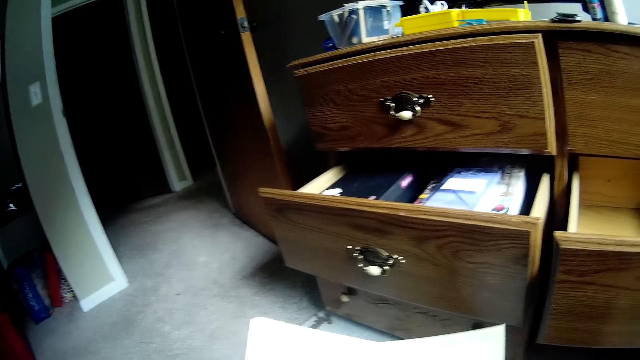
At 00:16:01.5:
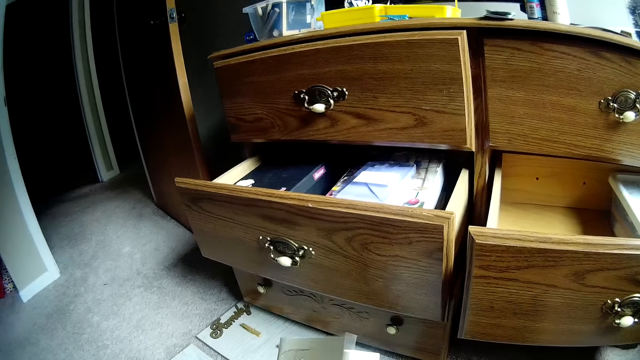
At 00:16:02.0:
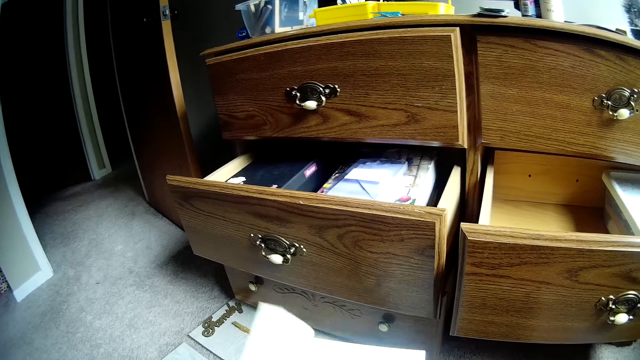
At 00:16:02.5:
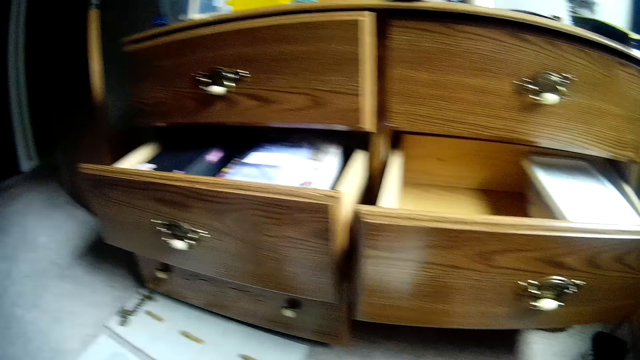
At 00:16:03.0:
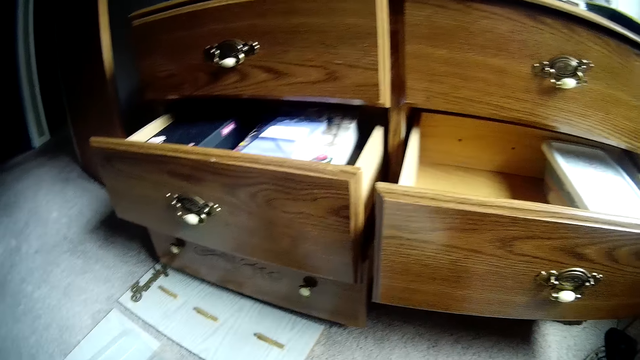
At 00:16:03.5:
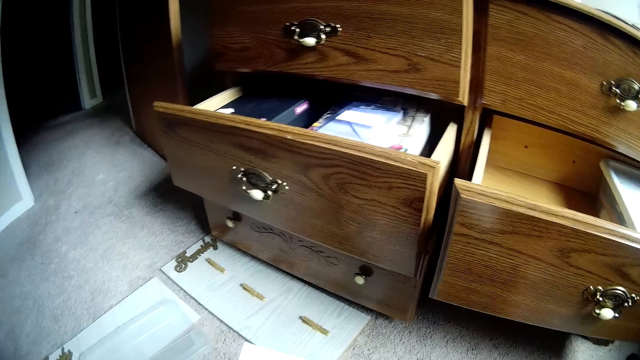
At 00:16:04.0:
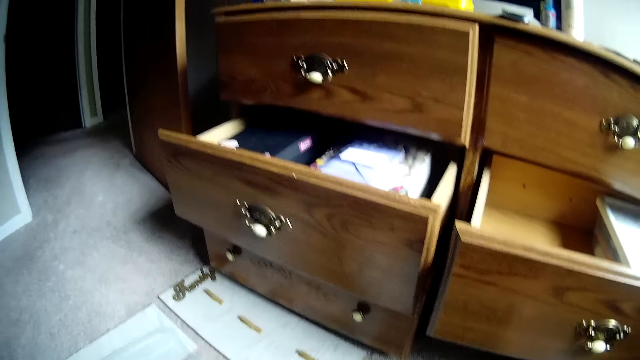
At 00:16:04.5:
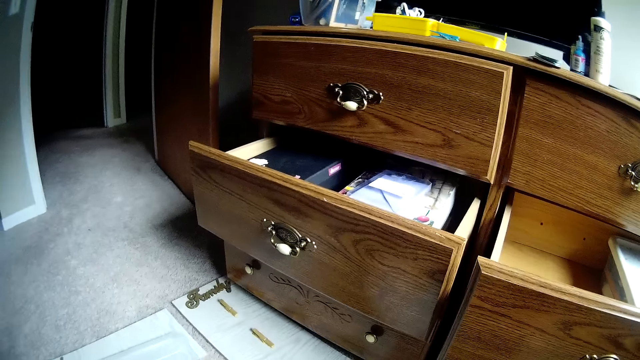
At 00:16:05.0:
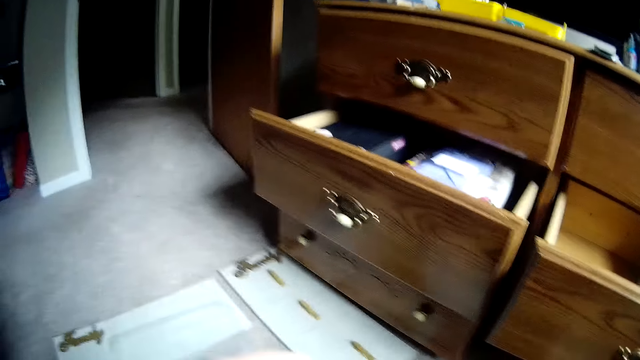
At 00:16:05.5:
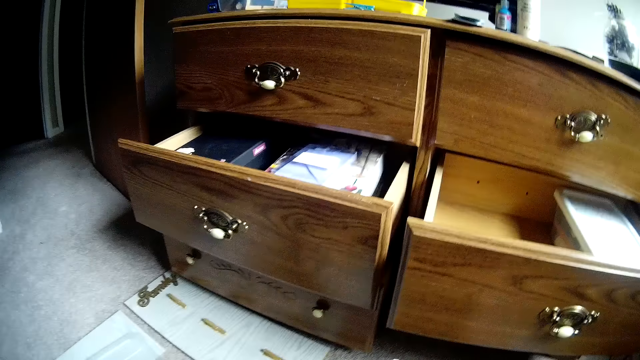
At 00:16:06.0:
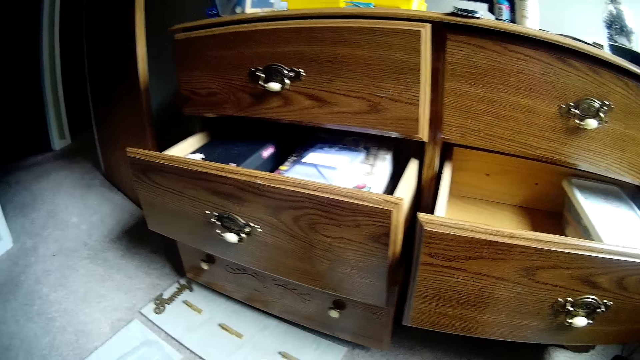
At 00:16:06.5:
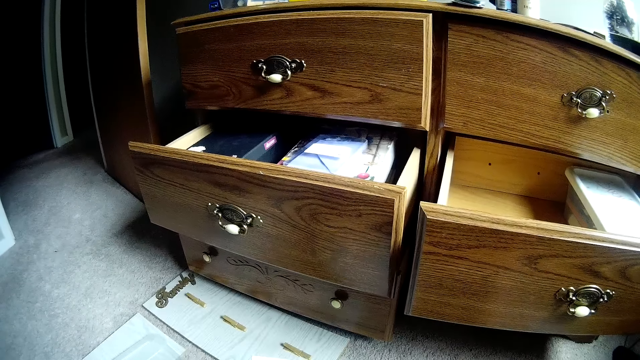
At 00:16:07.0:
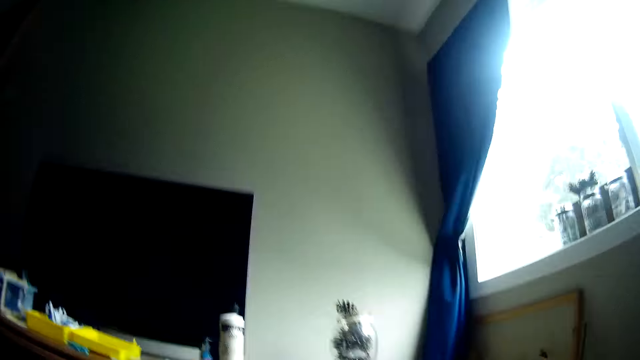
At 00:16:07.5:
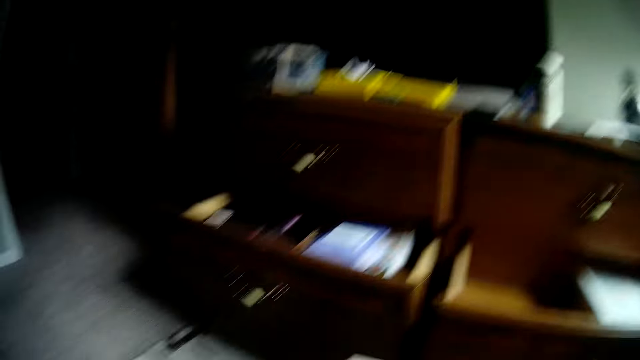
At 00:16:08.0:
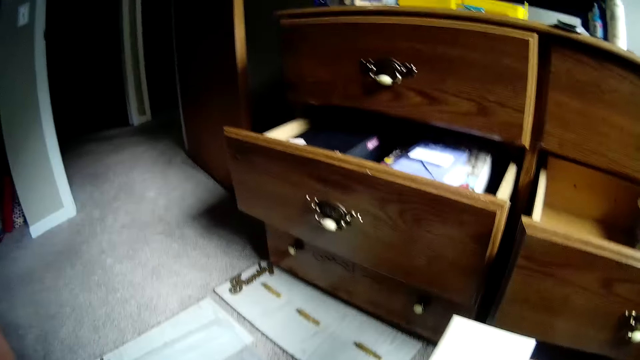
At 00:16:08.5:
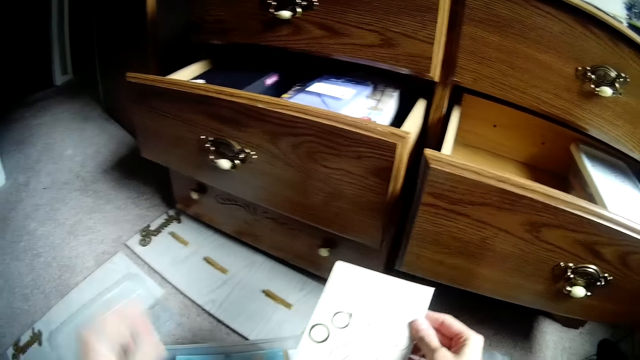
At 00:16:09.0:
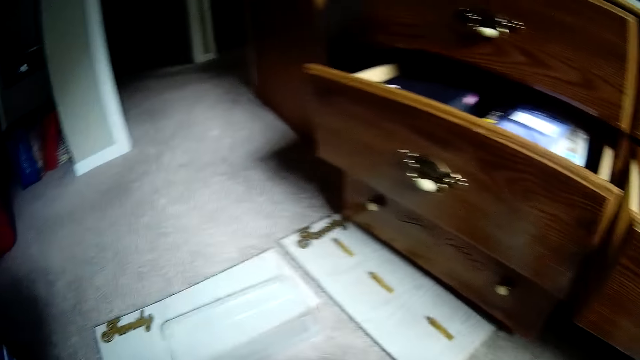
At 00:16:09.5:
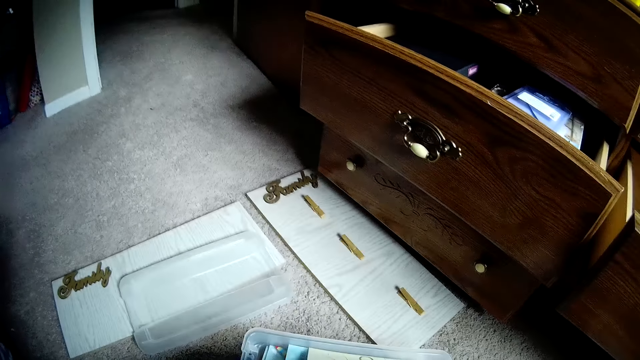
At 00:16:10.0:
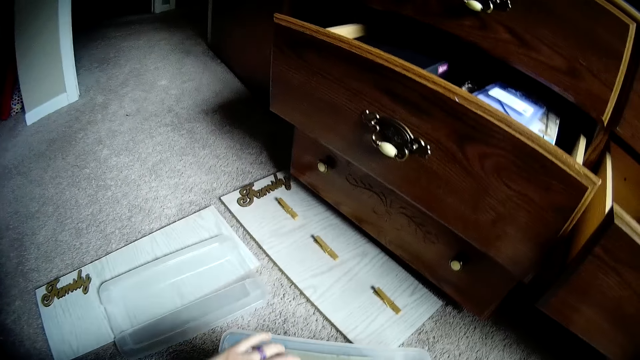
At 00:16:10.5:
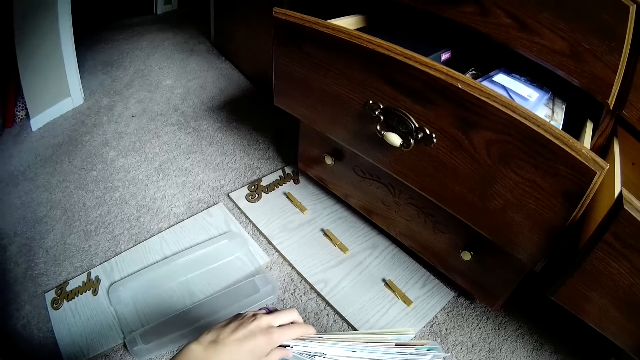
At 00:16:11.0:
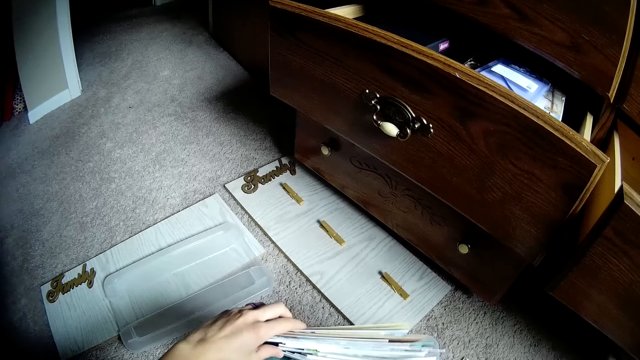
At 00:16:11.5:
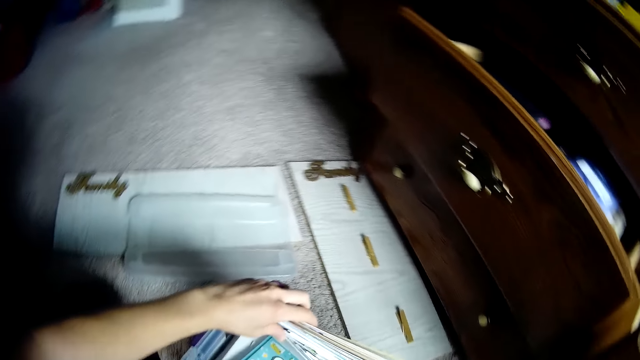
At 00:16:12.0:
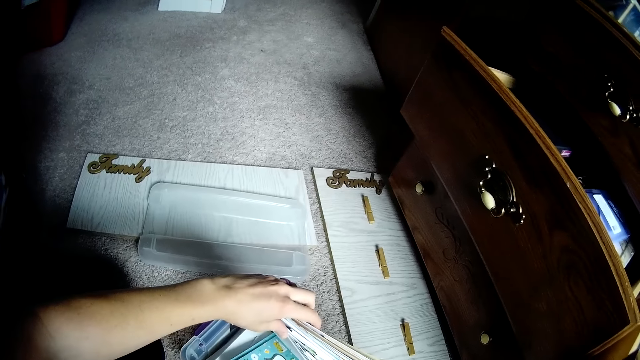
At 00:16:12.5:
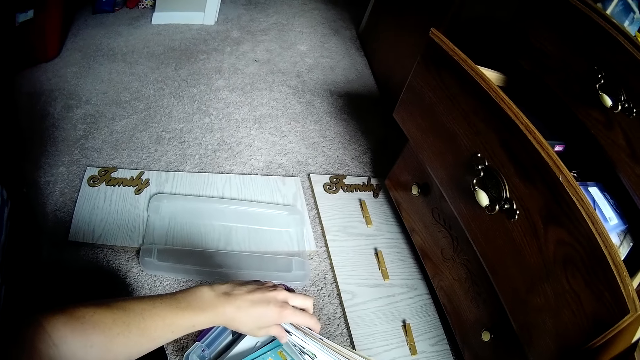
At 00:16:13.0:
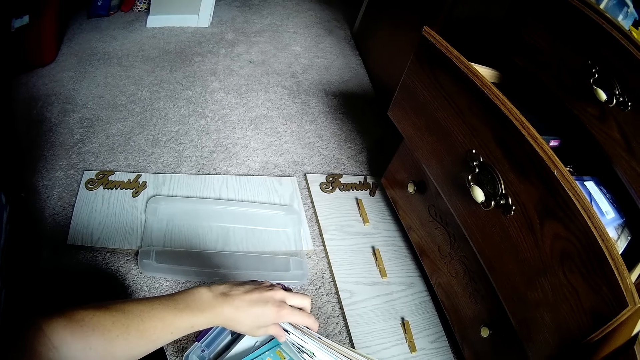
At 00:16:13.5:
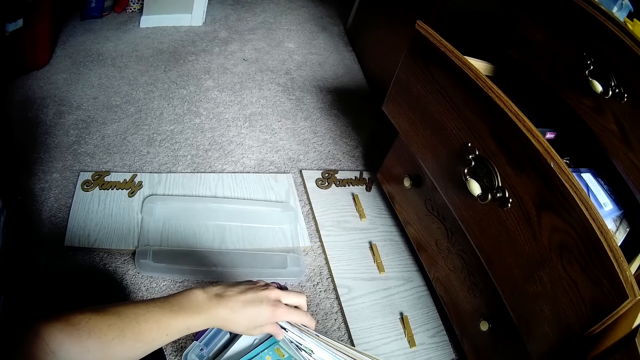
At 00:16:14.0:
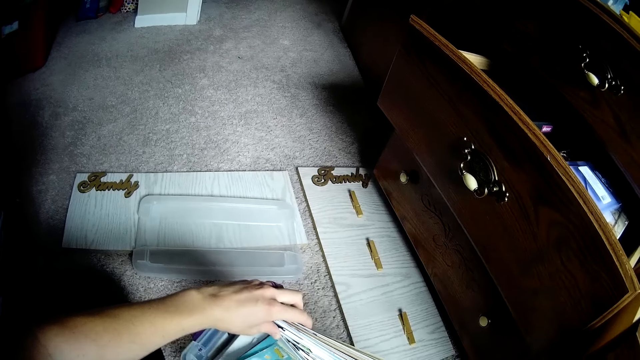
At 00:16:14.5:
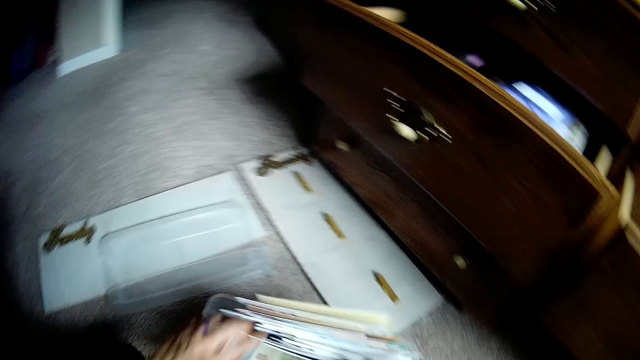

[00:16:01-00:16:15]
The camera wearer reads the book. They look around. They adjust the head camera with the left hand. They hold the paper. They search the plastic container. They look at the book.

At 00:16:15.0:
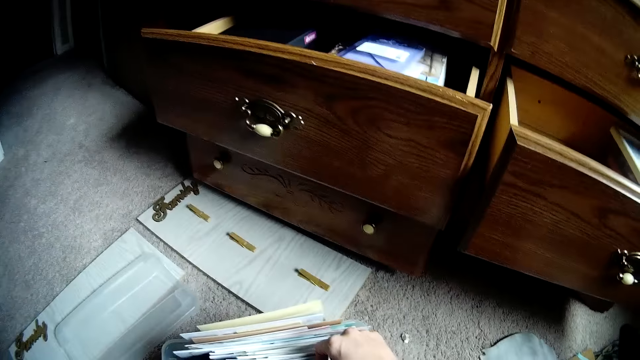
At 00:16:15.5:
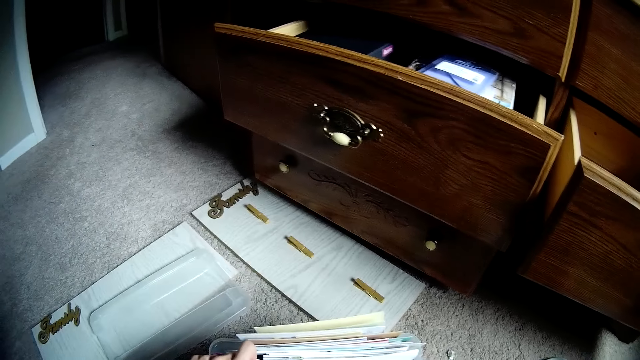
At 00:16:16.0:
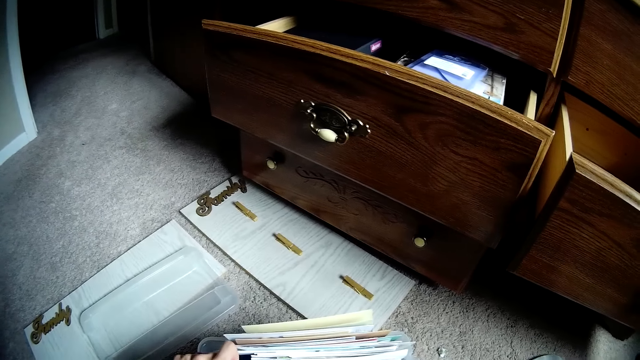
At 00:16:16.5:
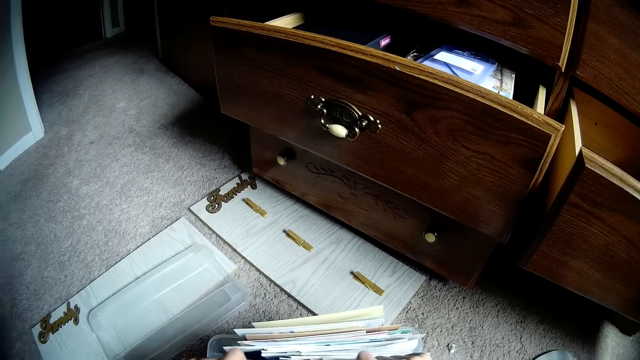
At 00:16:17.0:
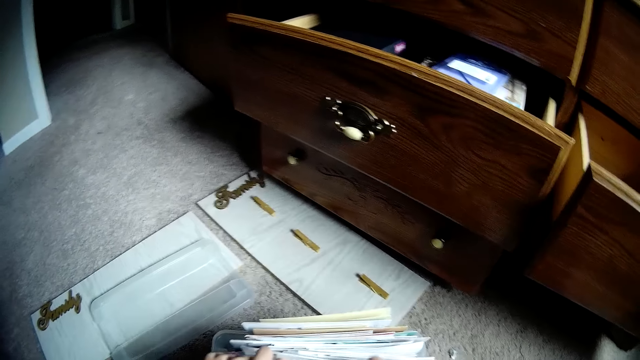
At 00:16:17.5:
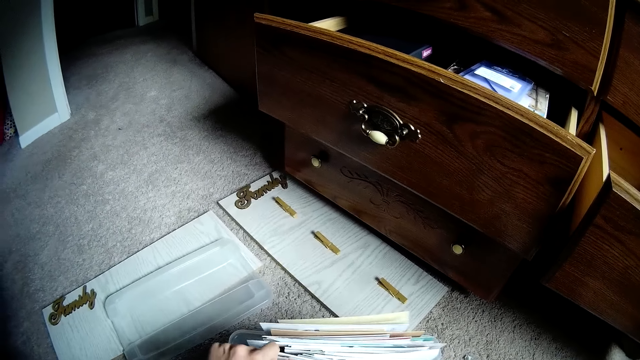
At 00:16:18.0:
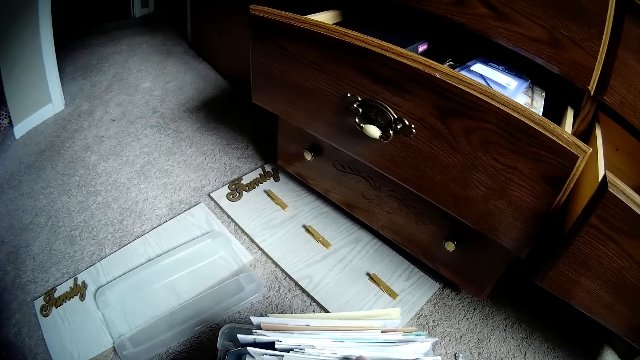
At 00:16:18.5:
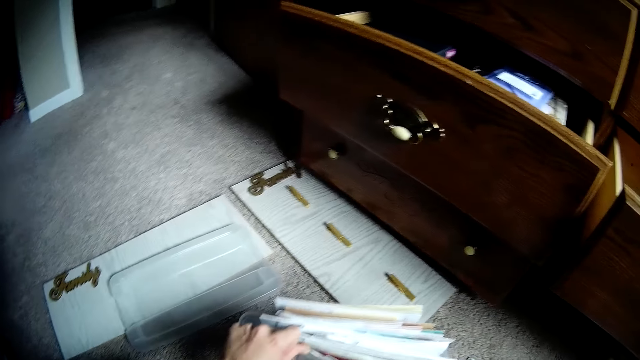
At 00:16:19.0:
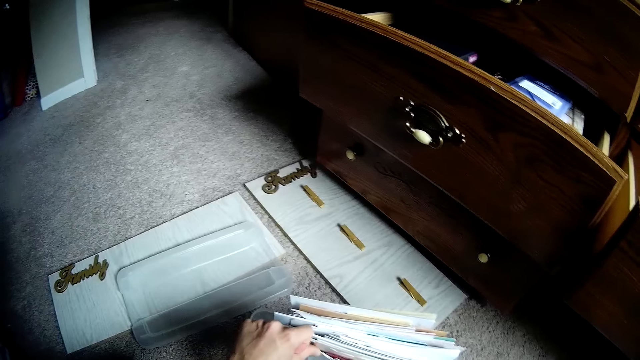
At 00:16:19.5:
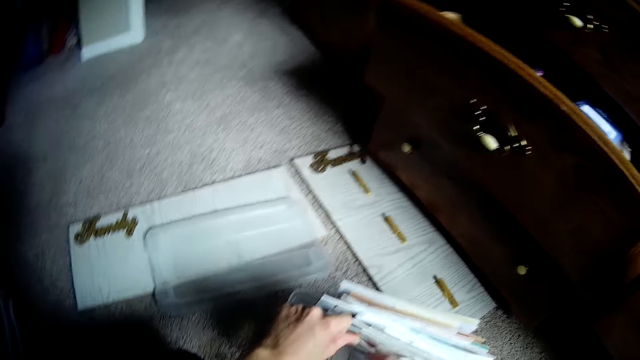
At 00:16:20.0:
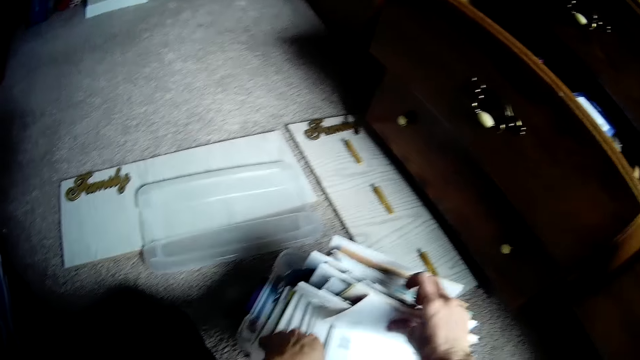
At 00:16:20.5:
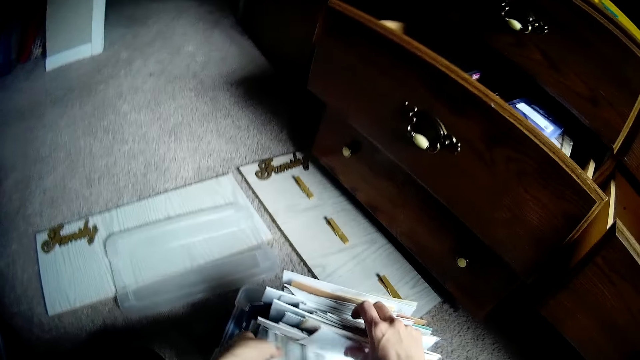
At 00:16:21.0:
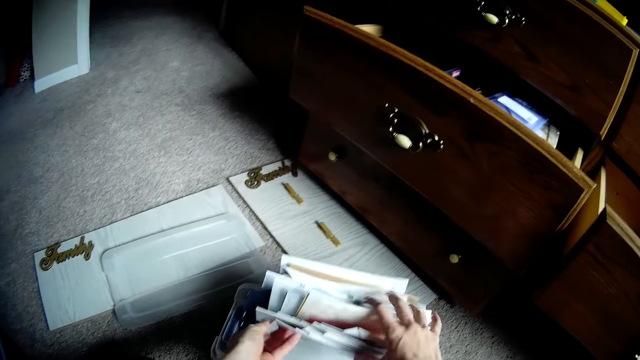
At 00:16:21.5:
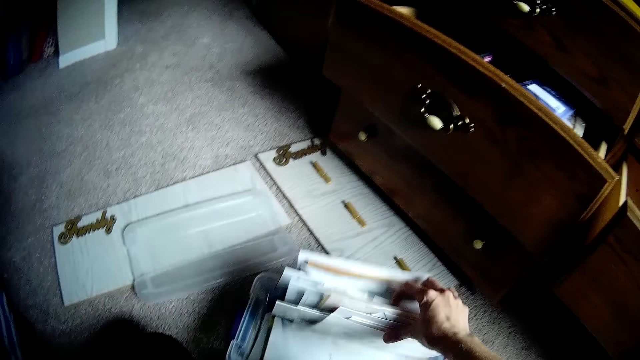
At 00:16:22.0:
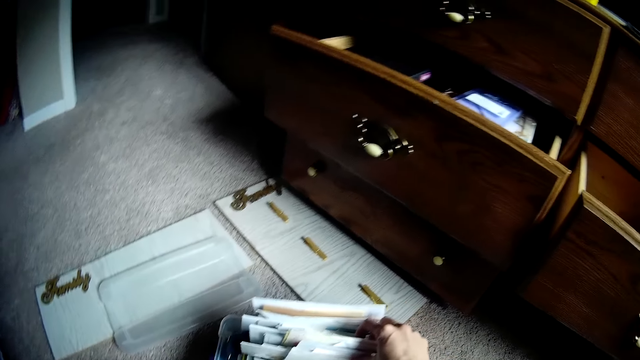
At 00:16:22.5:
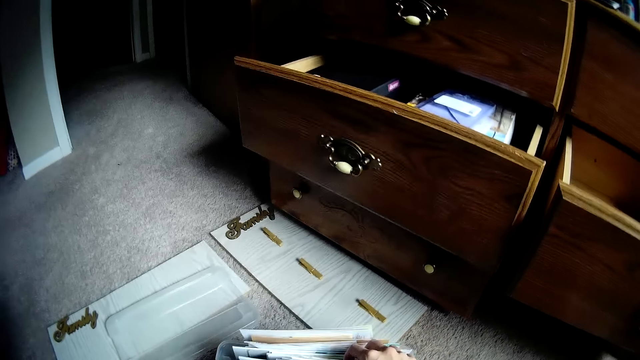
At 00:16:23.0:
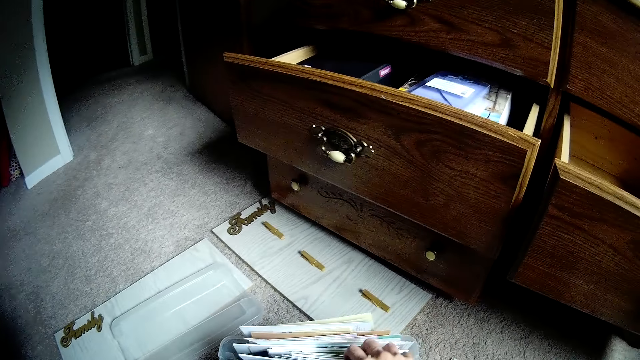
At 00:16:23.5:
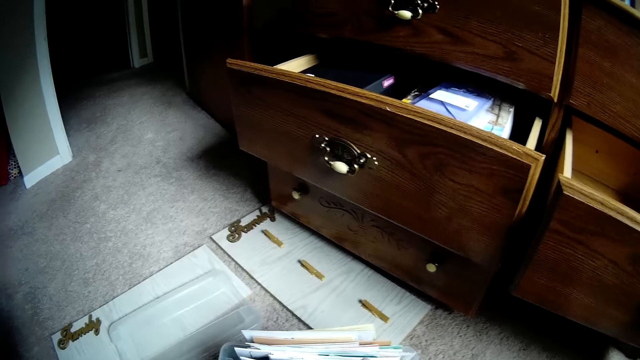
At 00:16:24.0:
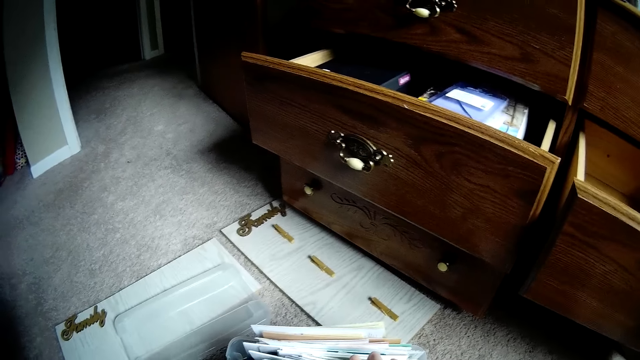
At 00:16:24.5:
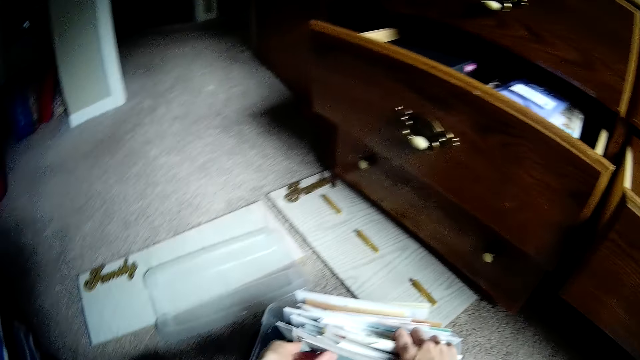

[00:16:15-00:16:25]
The camera wearer peruses the papers.
